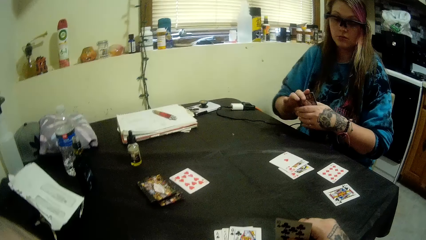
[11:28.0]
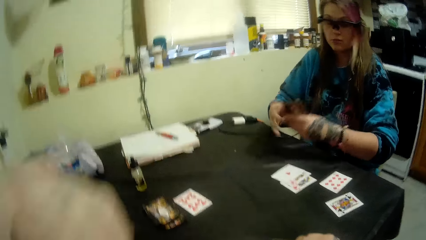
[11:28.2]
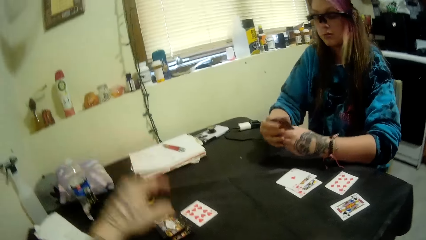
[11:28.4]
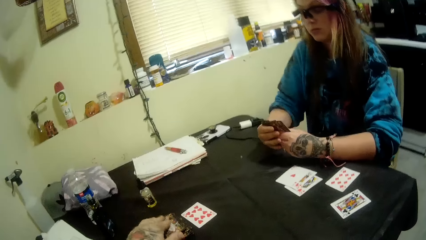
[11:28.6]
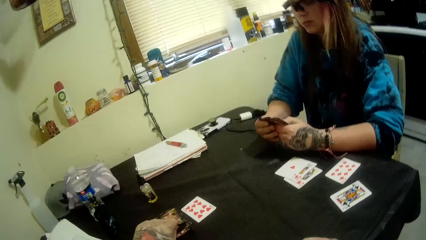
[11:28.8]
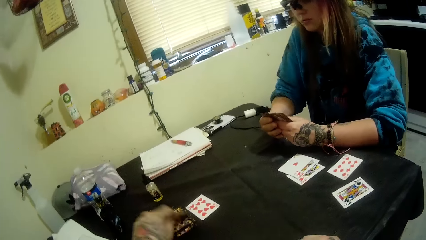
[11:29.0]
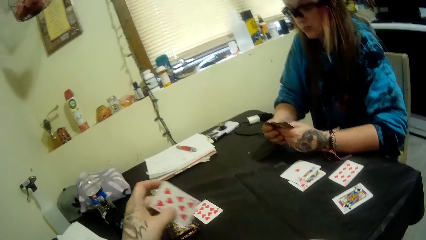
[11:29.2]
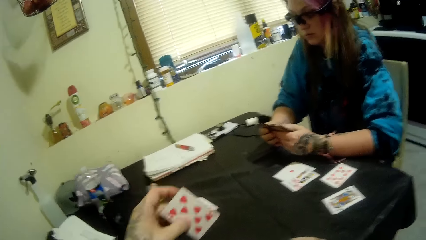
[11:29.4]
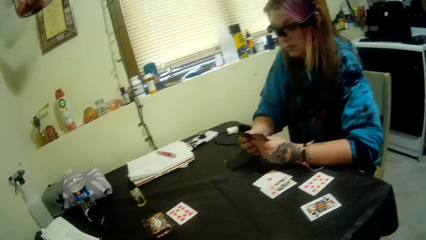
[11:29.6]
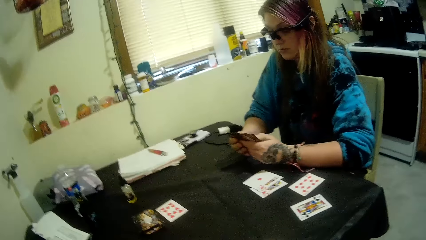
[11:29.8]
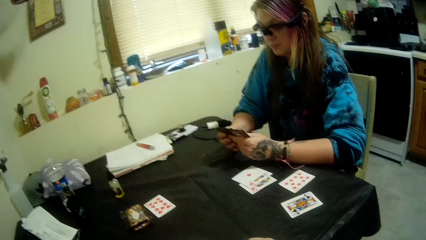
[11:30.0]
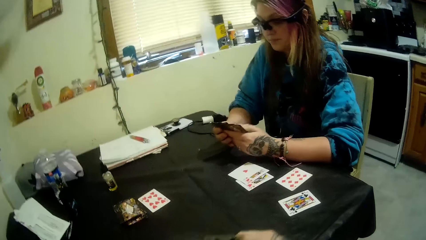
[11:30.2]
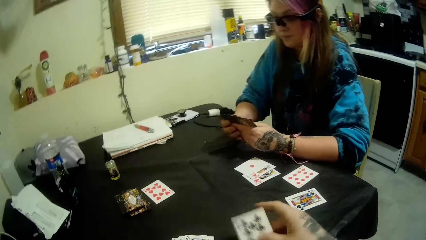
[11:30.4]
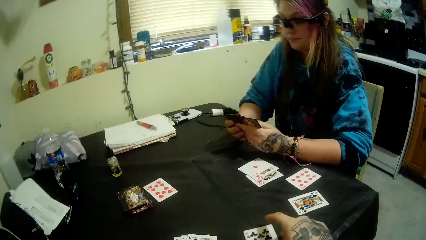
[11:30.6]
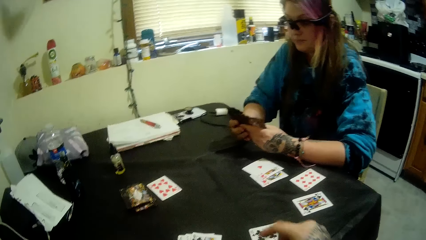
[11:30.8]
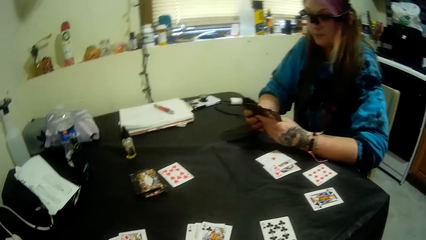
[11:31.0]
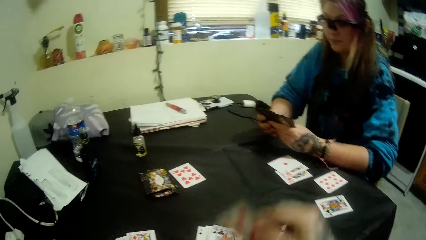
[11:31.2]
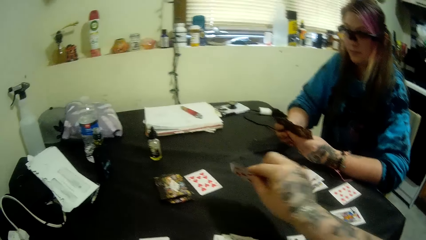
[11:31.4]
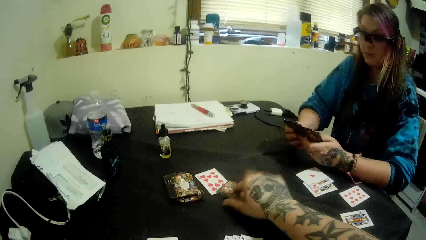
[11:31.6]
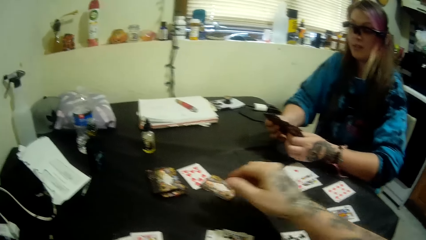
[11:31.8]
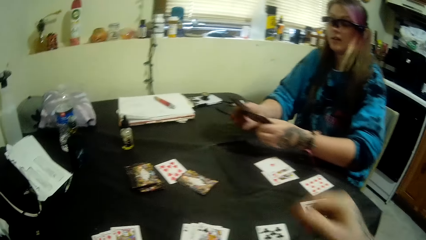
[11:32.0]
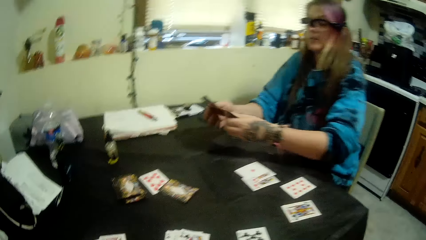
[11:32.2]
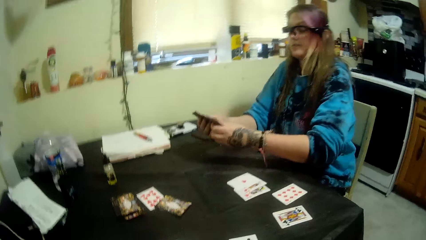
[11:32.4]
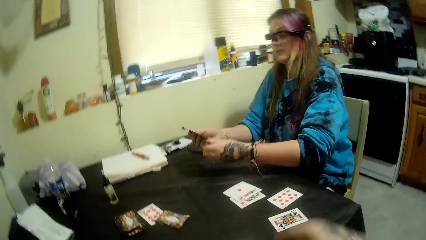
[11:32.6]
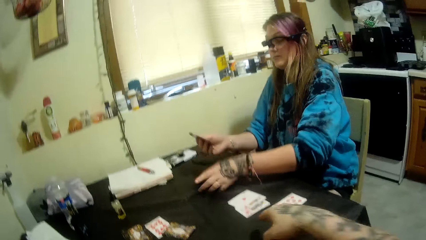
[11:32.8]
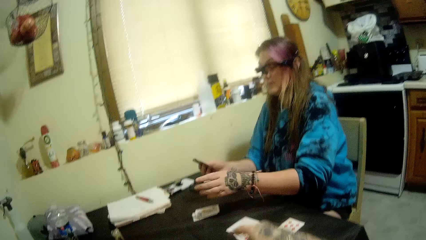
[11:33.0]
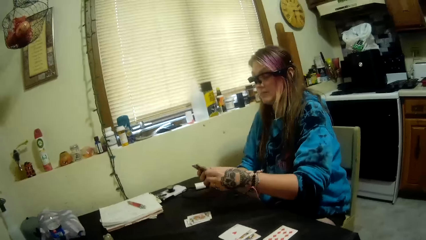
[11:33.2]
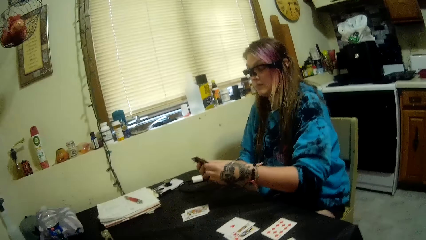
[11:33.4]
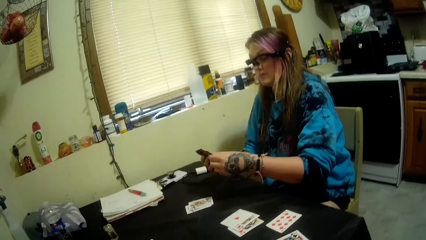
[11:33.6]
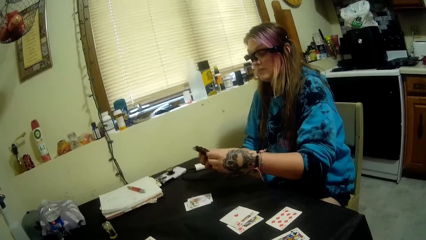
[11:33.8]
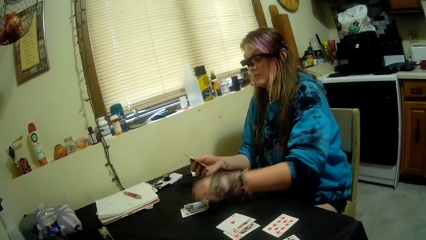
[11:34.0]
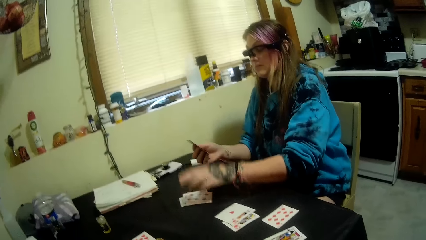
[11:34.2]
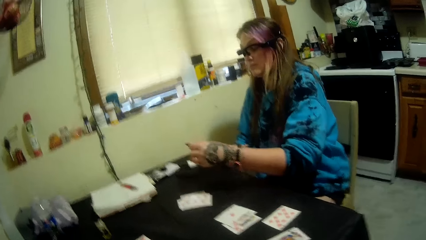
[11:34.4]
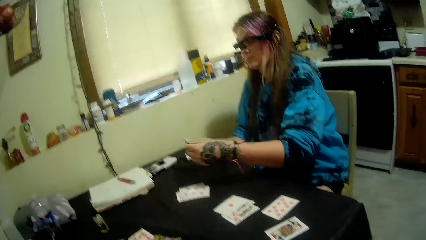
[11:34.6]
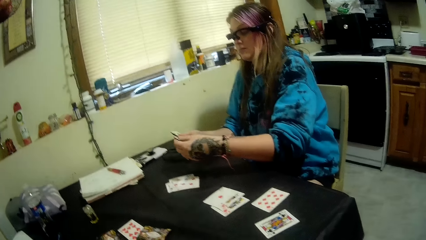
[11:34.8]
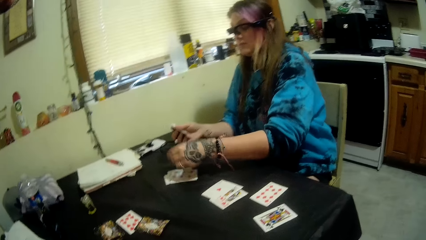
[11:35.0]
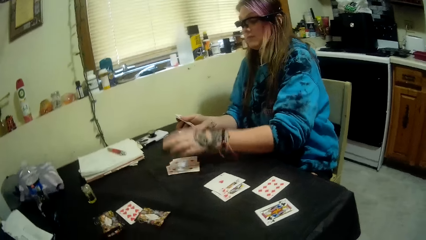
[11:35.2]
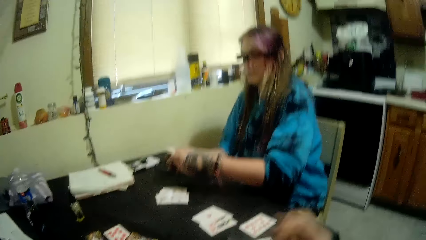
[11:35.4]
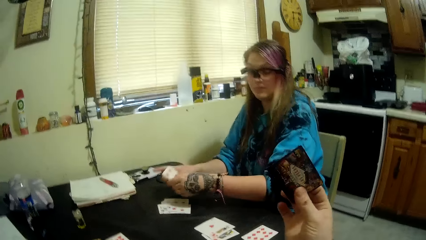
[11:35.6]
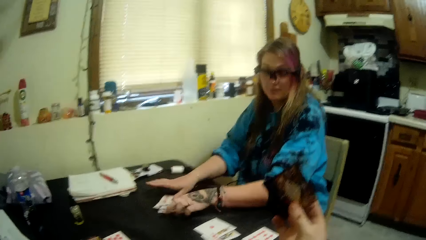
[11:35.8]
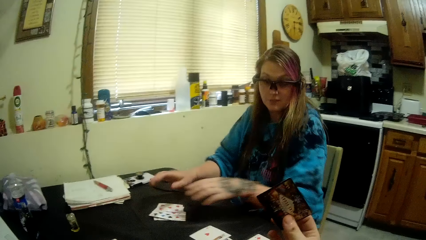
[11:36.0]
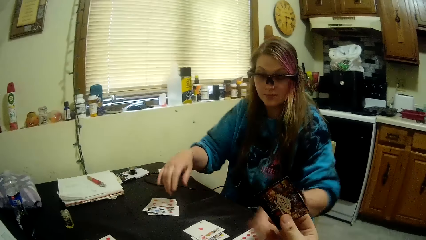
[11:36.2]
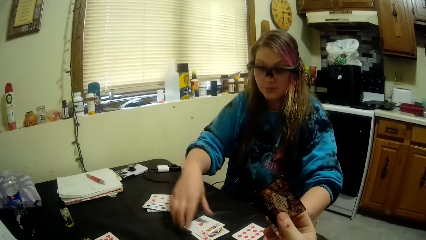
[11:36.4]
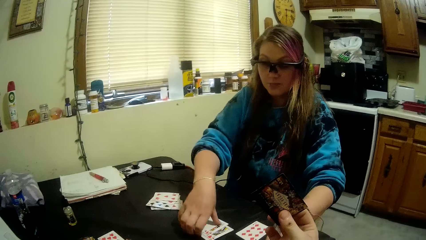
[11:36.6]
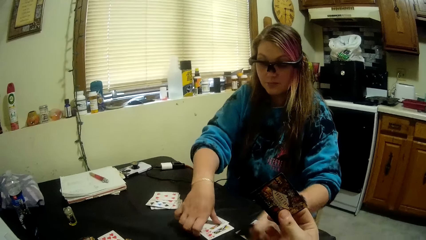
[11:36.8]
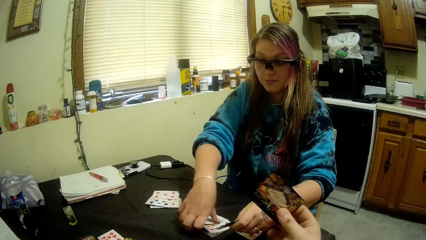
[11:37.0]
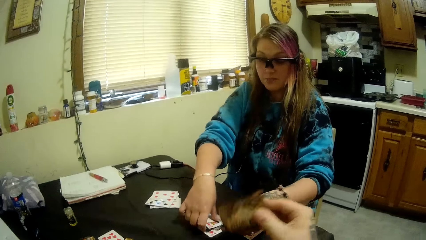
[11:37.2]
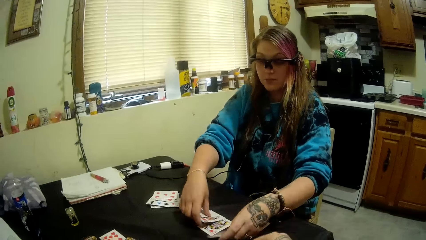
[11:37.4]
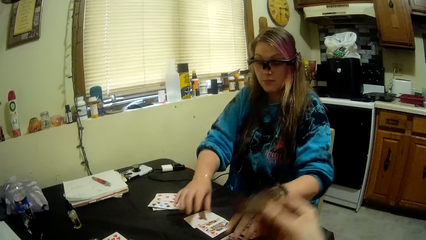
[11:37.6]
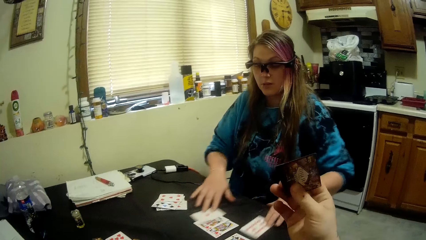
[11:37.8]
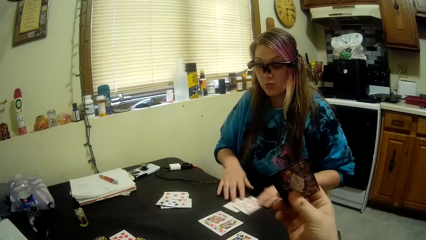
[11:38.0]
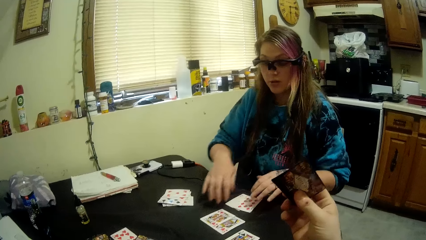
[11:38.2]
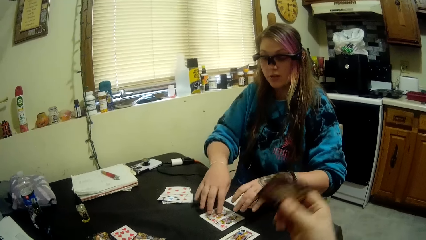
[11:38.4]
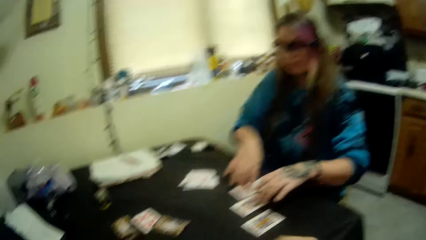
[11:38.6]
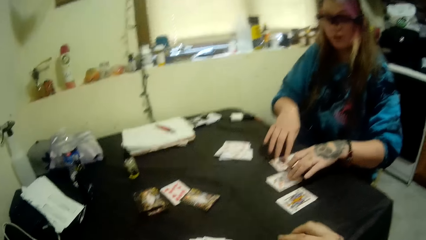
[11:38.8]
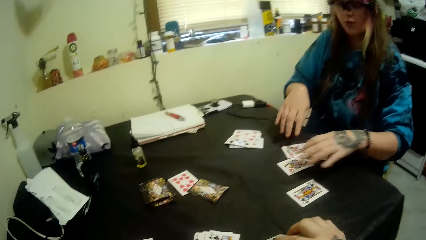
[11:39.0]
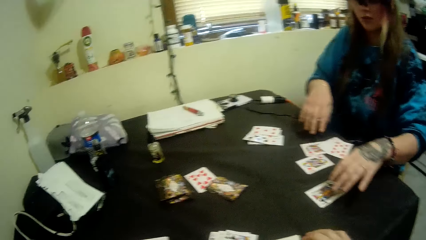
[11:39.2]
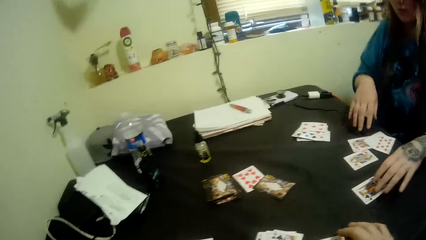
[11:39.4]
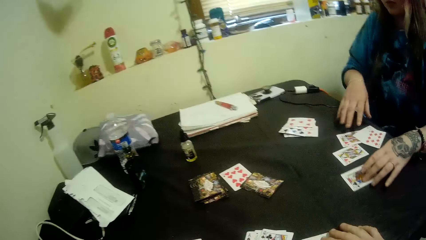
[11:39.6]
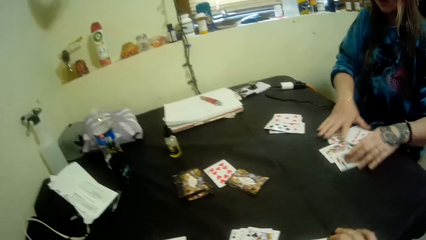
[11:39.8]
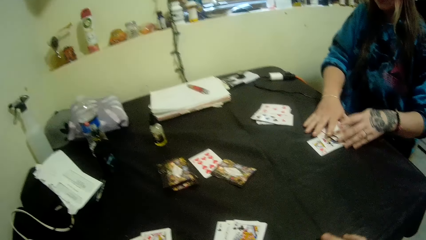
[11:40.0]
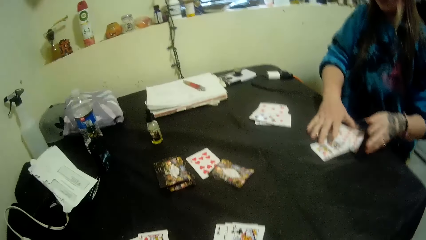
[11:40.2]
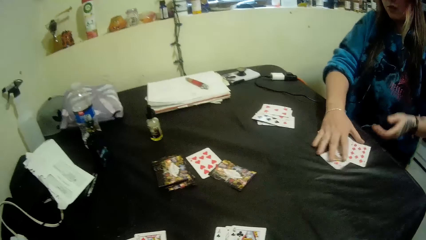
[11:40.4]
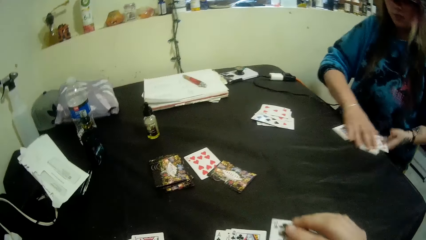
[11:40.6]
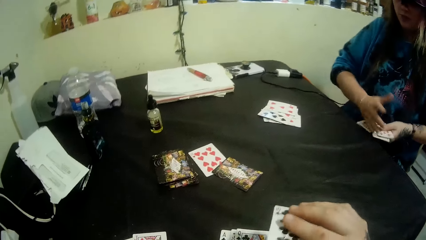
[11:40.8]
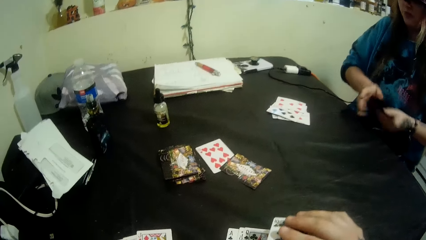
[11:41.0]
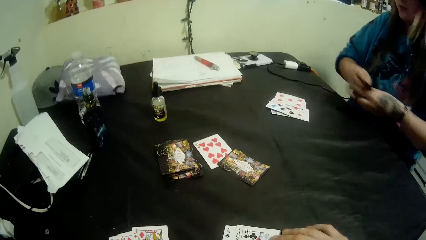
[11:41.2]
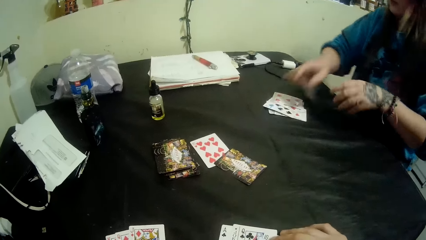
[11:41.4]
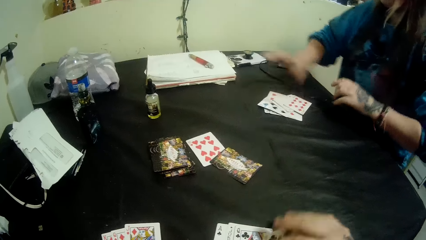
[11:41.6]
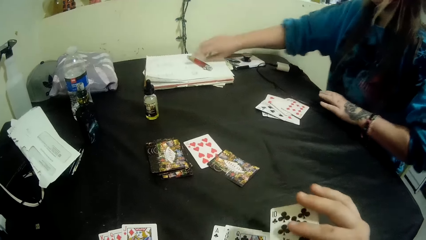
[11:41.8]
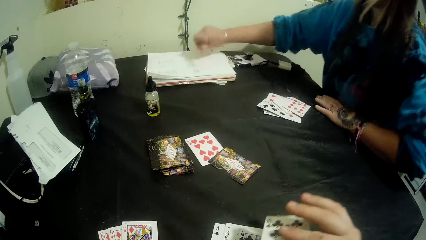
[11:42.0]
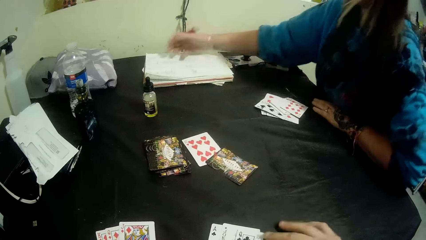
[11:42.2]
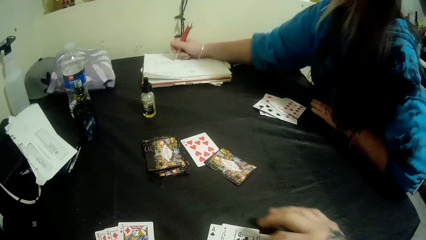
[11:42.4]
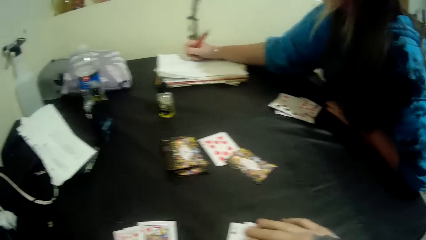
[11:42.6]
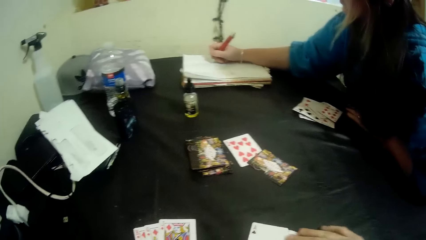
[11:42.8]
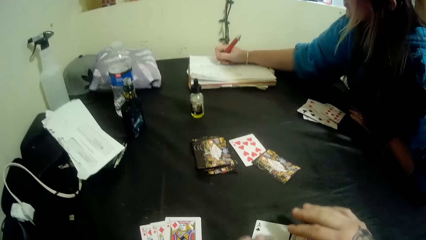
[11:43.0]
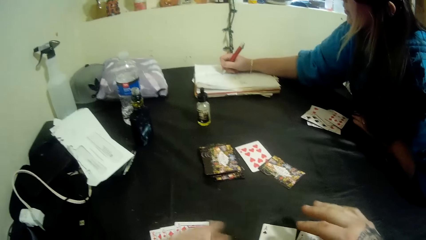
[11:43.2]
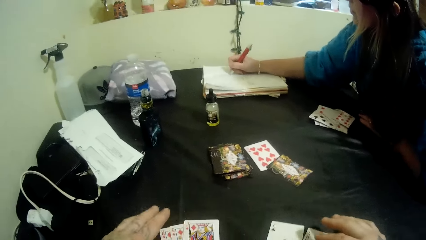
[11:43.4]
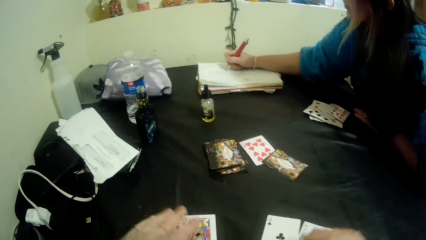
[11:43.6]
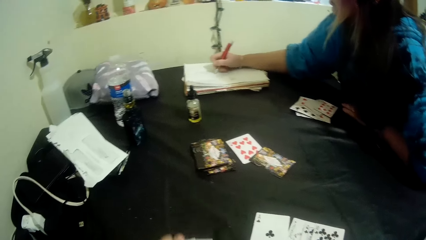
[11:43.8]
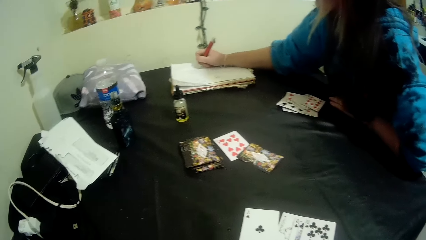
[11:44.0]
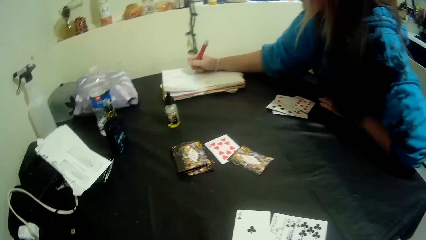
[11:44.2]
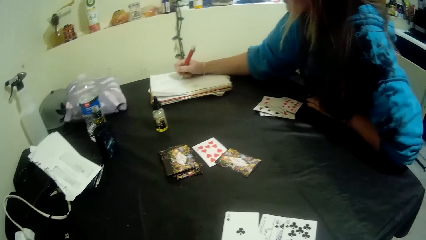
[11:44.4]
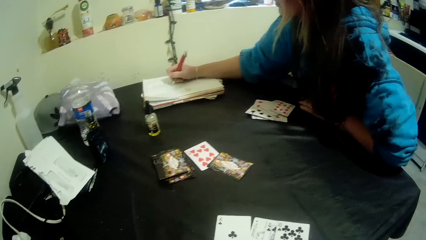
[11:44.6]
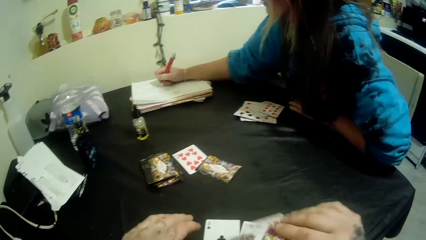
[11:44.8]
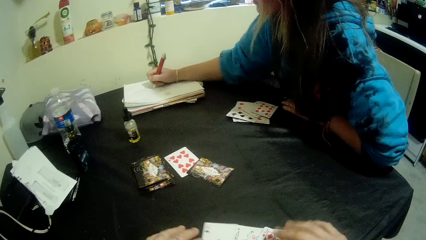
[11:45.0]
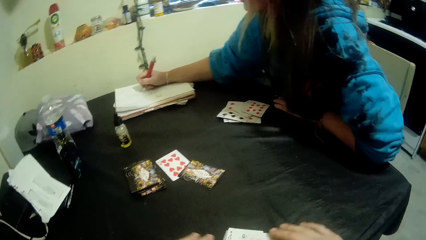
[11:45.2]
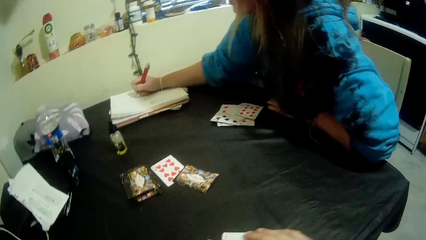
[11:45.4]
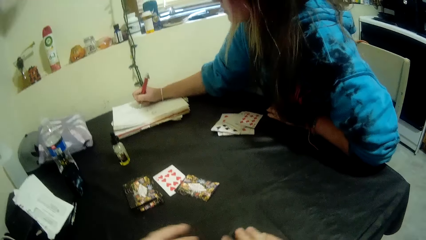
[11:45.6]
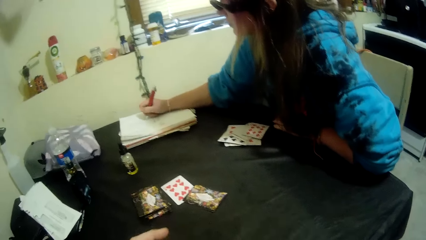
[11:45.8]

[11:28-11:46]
The camera wearer picks a card from the deck of cards on the table with his left hand. He places a card on the table with his right hand. He places a card on the center of the table with his right hand. The girl places some cards on the table with her left hand. The girl places down a card and places down the cards. The girl picks the cards and rearranges some cards on the table. The camera wearer holds the card. He talks to the girl. He picks the cards and places down the cards. The girl picks a pen on the table with her right hand. The camera wearer picks the pen. The girl writes on a book with the pen in her right hand. The camera wearer writes down the book with the pen. He picks the cards.
